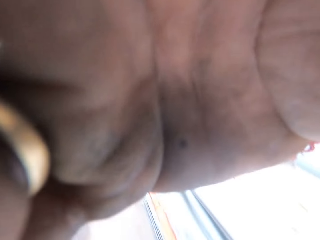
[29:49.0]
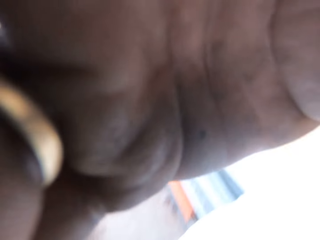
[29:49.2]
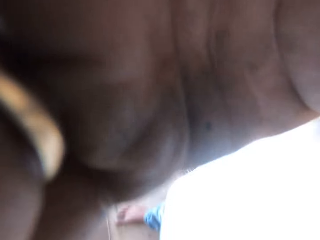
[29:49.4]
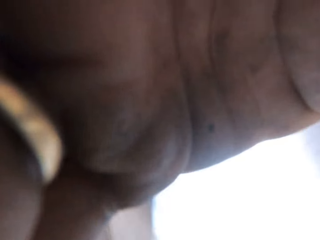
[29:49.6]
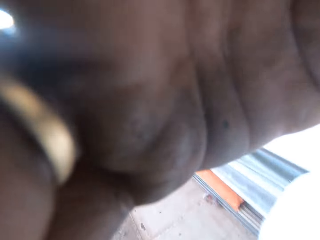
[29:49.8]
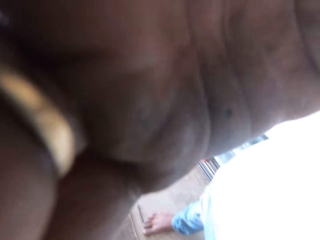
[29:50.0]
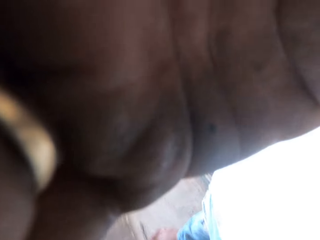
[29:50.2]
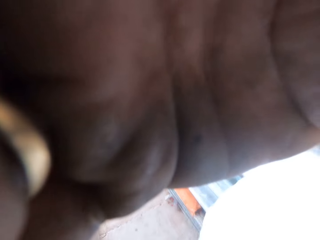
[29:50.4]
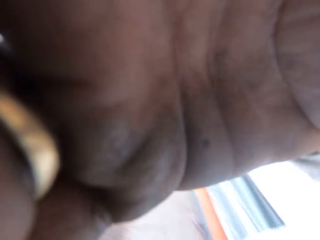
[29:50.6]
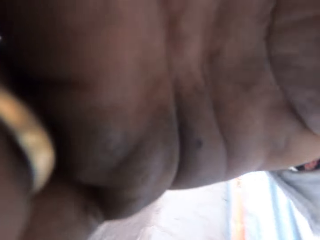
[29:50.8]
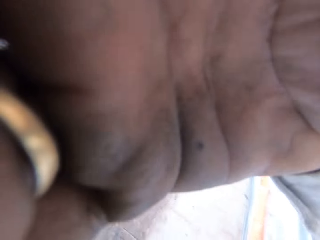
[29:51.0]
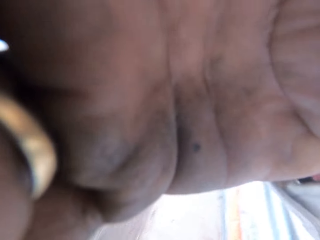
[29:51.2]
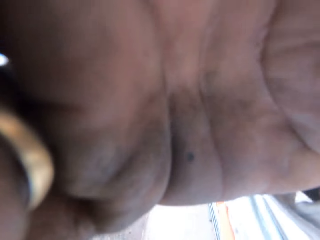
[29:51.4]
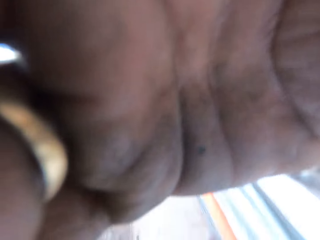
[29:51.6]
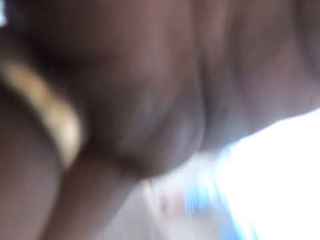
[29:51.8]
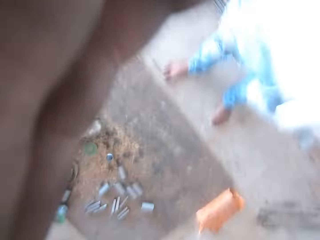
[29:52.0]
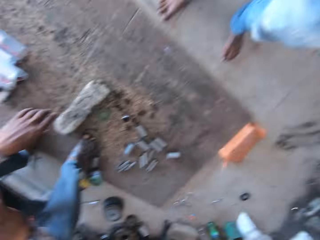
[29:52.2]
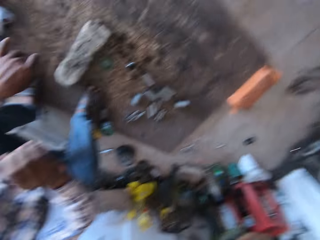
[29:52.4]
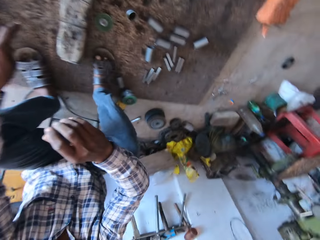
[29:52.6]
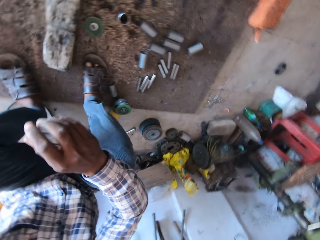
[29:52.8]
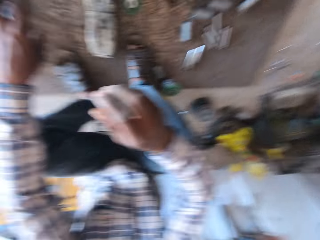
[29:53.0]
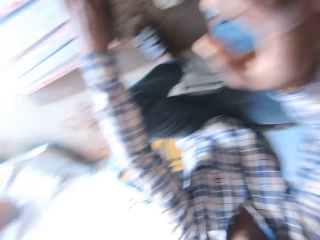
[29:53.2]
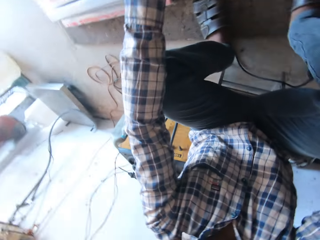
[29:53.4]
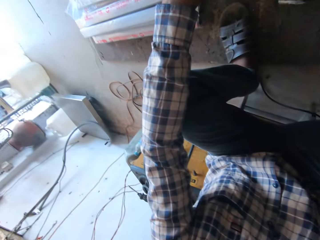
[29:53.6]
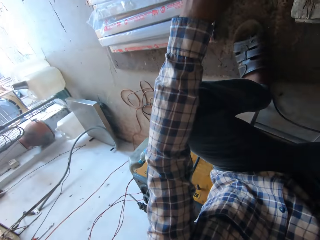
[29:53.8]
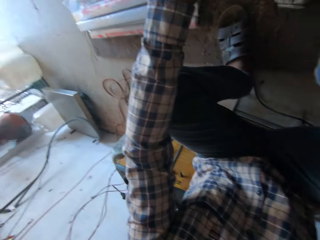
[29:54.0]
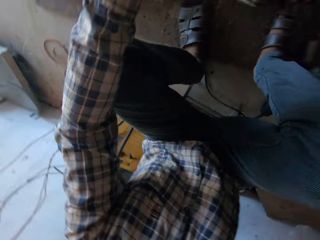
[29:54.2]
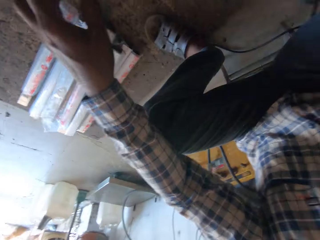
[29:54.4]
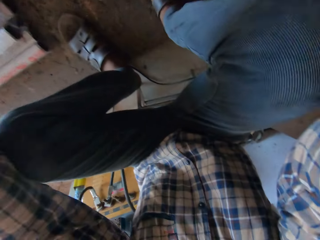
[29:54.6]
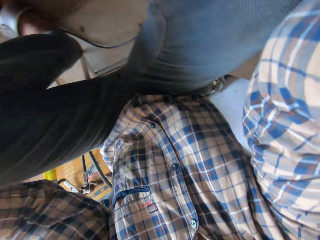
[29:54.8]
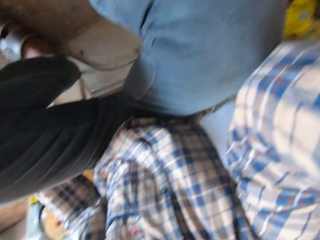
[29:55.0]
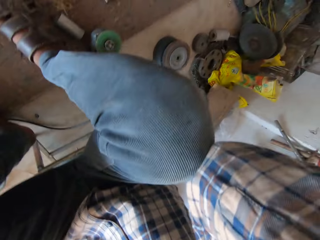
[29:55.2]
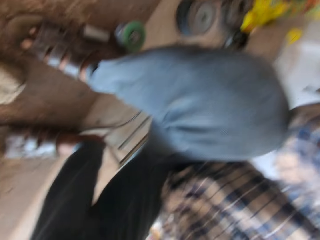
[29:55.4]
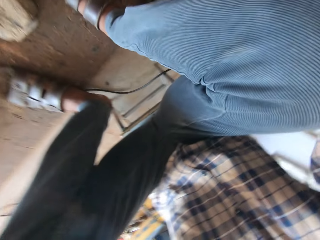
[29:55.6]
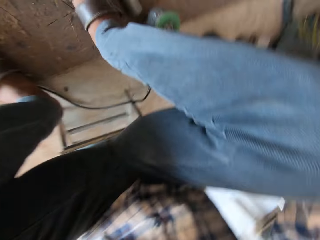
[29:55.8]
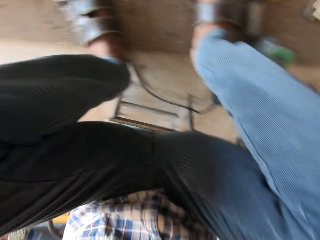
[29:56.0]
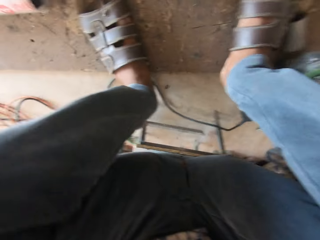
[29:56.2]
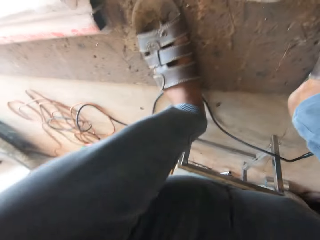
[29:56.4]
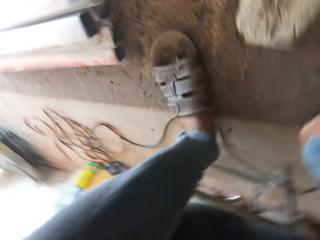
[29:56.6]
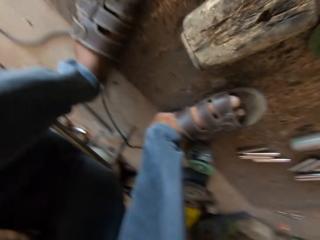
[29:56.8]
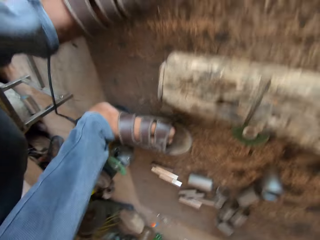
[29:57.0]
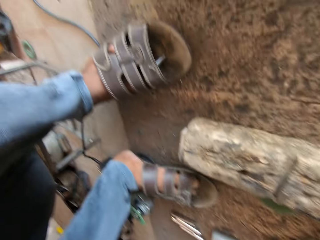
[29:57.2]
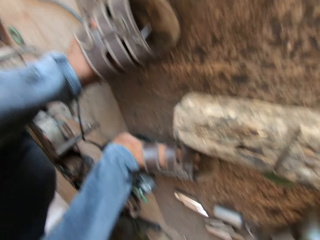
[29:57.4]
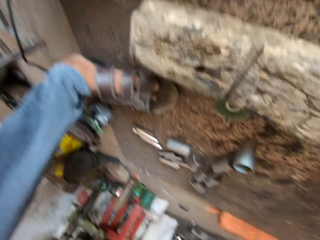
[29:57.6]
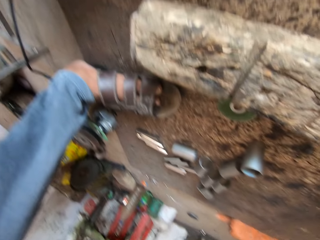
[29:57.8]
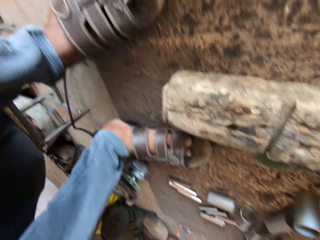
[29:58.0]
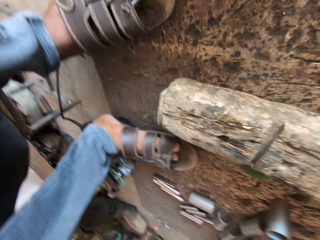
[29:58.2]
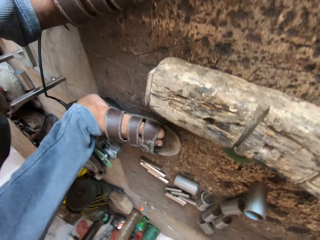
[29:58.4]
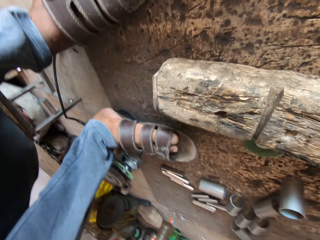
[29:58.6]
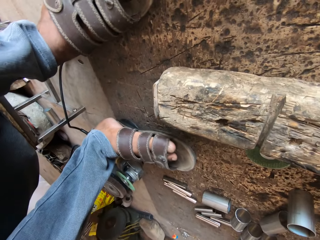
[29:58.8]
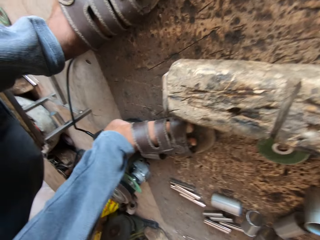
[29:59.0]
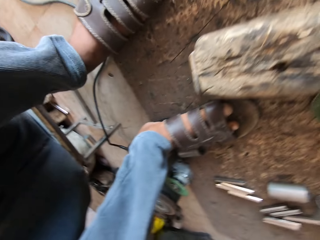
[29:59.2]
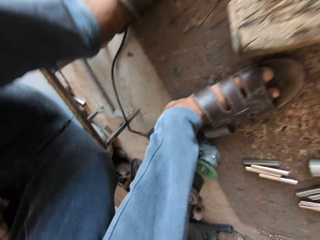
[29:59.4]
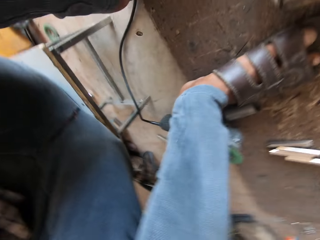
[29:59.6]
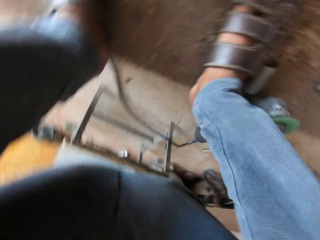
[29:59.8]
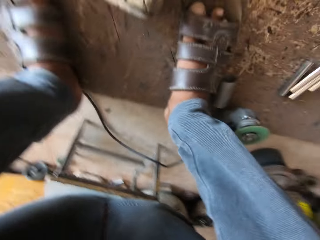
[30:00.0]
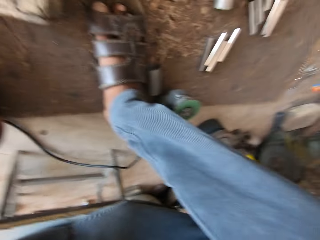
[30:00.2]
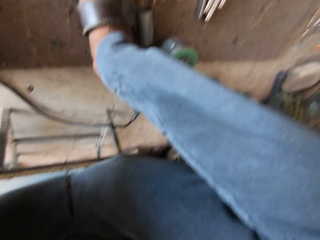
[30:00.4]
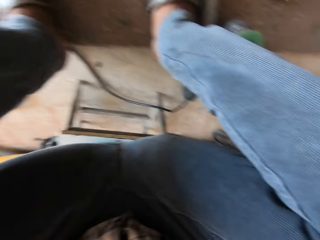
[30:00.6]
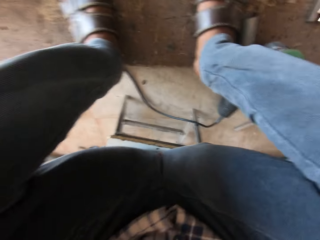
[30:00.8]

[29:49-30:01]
The camera wearer places the camera on the man's head with both hands. They turn around the workshop.

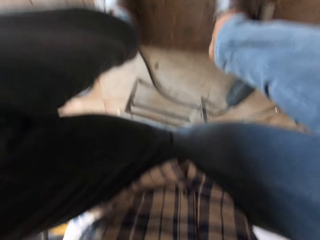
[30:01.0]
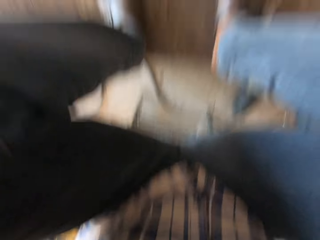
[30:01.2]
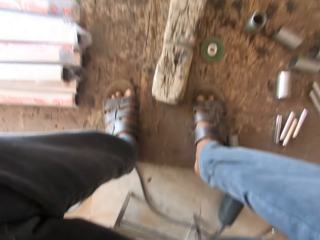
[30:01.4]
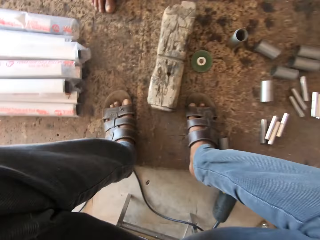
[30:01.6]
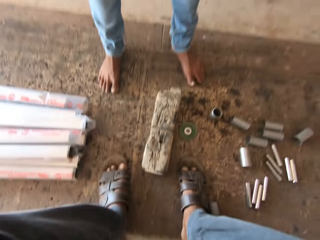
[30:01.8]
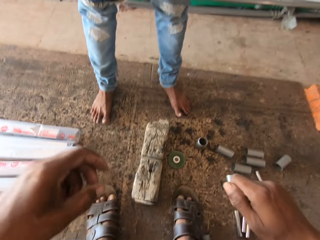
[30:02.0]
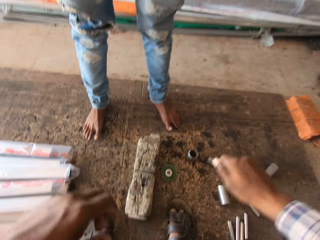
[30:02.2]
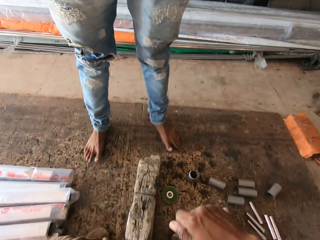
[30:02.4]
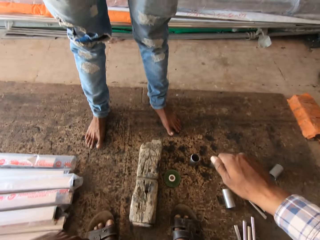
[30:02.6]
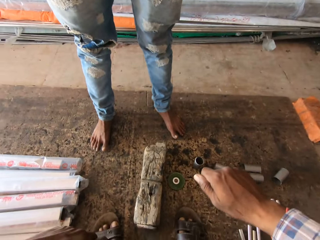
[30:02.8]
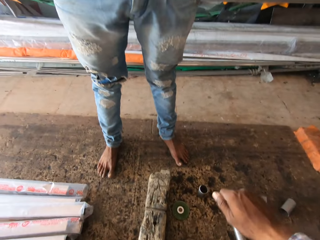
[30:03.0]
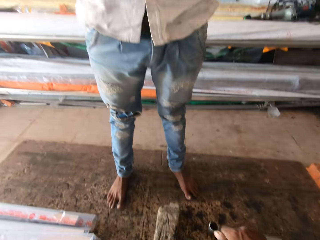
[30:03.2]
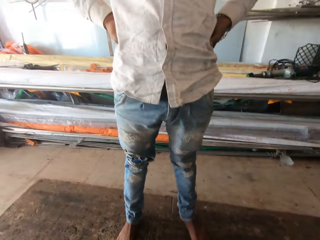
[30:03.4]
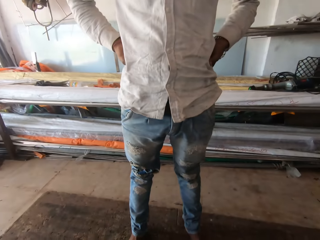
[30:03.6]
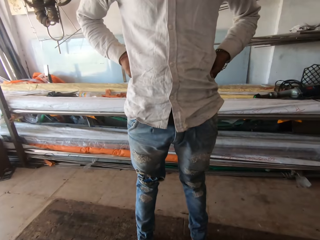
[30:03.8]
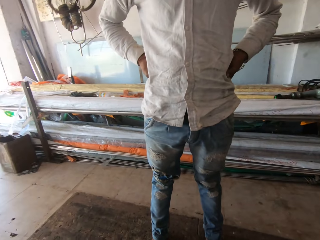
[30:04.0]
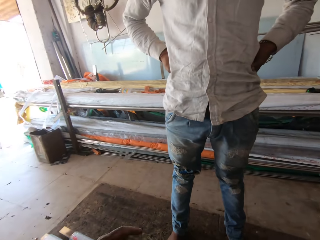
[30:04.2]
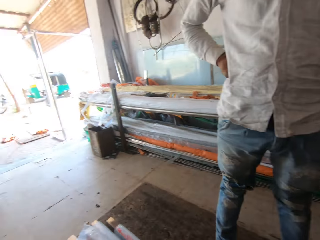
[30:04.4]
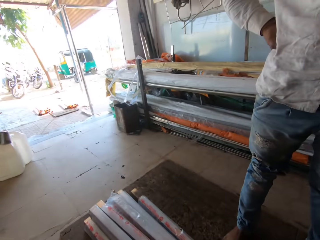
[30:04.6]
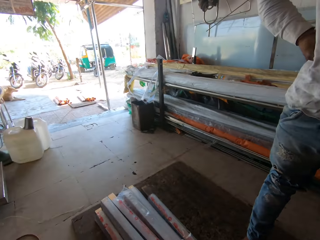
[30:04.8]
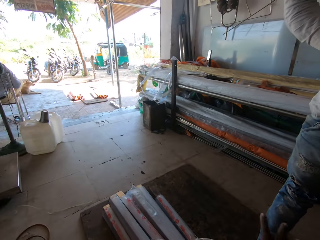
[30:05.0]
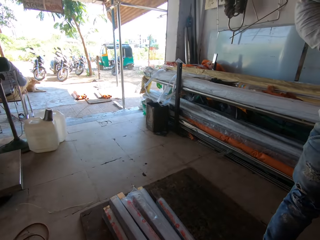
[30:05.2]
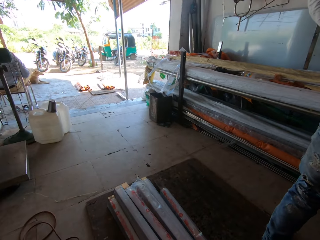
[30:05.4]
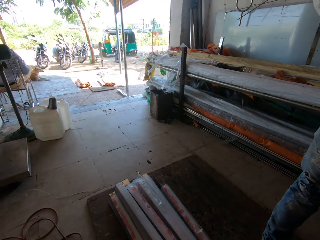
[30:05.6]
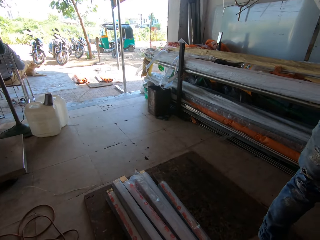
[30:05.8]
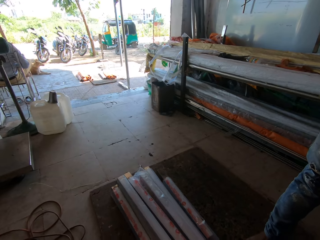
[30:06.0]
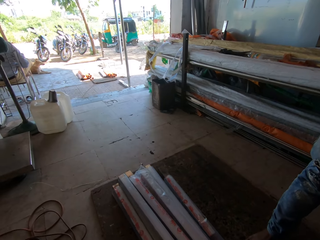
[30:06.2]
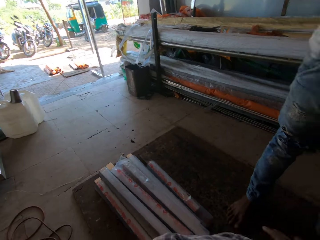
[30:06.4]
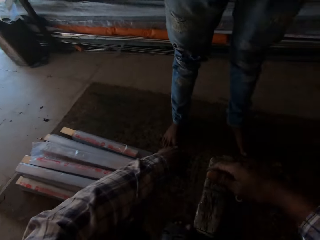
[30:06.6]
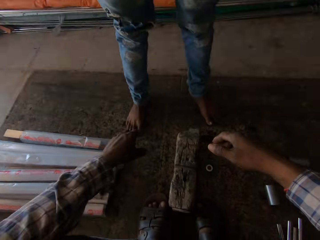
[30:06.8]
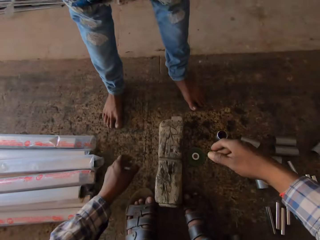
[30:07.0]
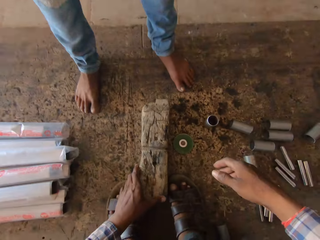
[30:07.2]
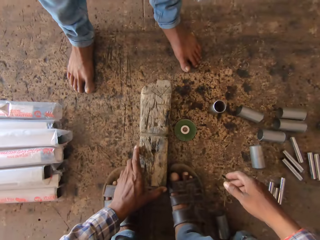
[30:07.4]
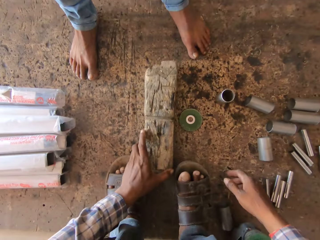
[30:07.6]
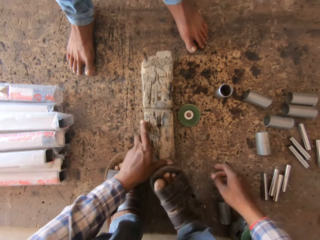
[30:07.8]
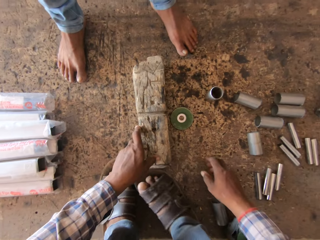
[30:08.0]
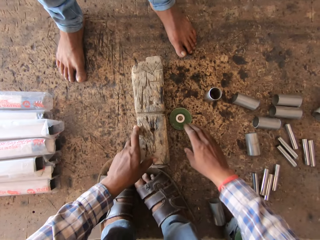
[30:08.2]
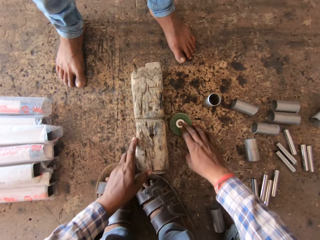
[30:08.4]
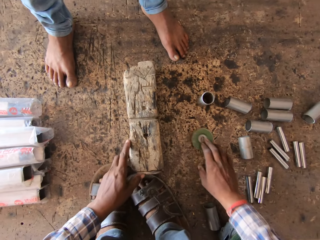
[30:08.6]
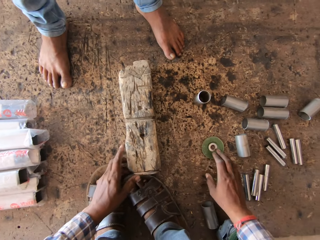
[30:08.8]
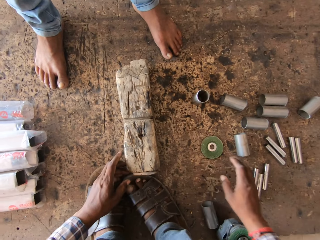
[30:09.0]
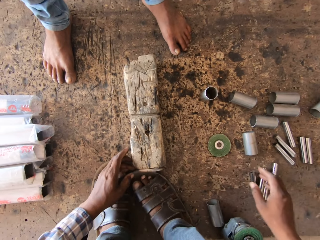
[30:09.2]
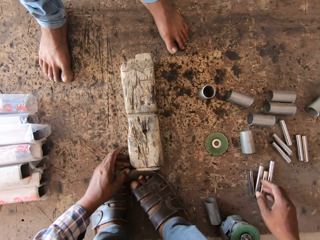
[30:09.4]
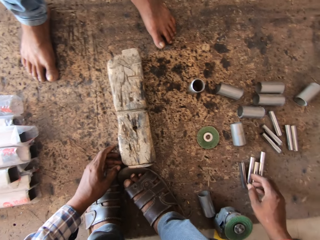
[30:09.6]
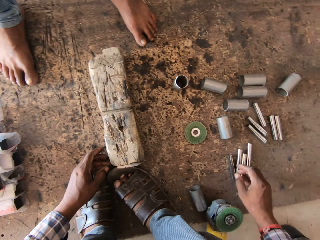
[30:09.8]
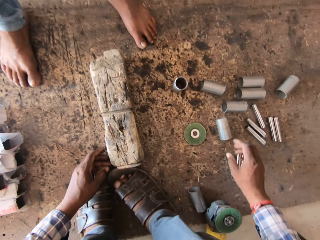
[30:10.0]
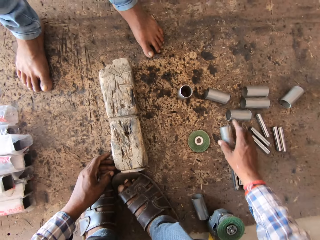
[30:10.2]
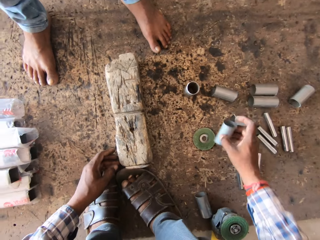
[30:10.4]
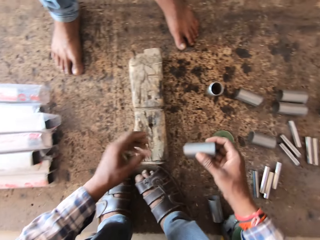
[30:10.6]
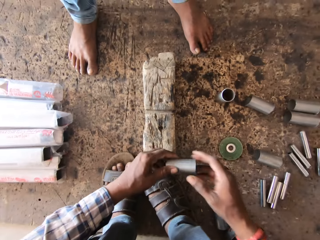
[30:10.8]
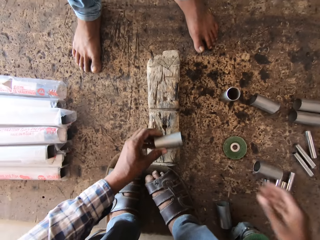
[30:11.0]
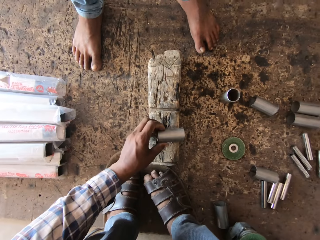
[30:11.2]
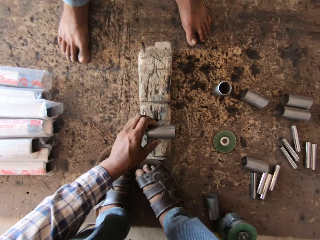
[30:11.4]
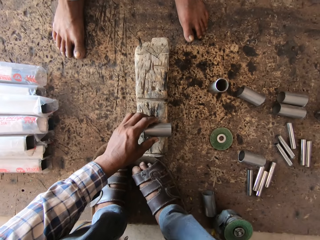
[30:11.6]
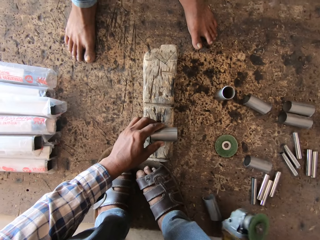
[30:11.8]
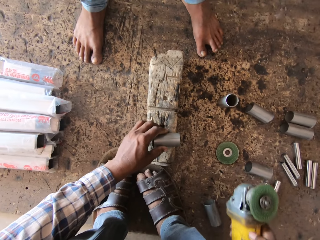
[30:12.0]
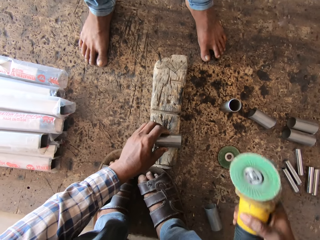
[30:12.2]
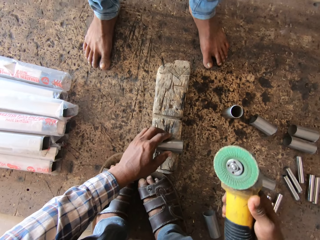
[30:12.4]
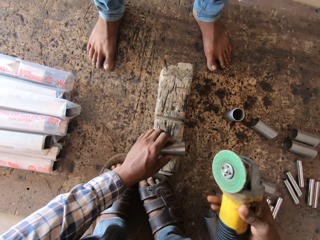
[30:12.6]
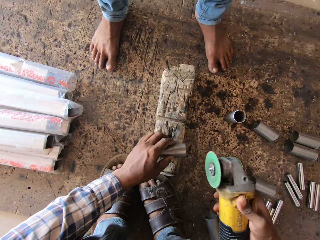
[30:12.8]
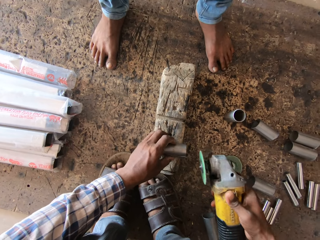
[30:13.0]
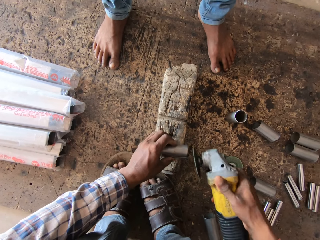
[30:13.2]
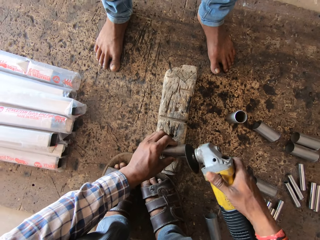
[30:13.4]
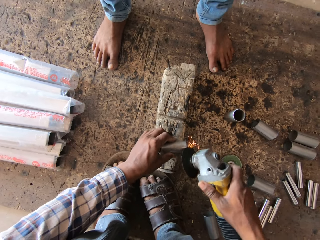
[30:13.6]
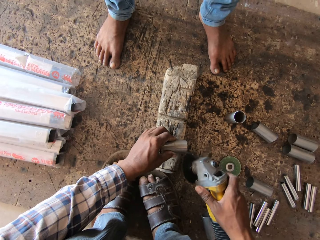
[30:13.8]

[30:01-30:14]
The camera wearer interacts with the man. He turns around the workshop. He places his left hand on the wood on the plank. He adjusts the wood on the plank. He holds the piece of wood on the floor. He moves the grinder disc on the plank with his right hand. He takes a hollow bar from the plank with his right hand, passes the hollow bar from his right hand to his left hand, and places the hollow bar on the wood with his left hand. He takes the angle grinder from the plank with his right hand. He smoothens the hollow bar in his left hand with the angle grinder in his right hand.
